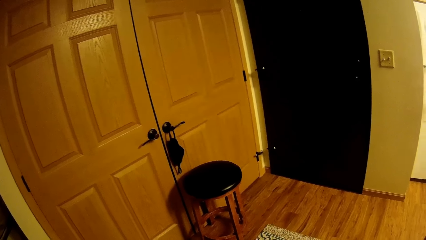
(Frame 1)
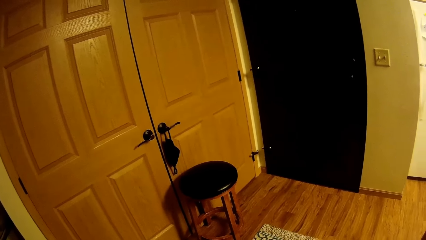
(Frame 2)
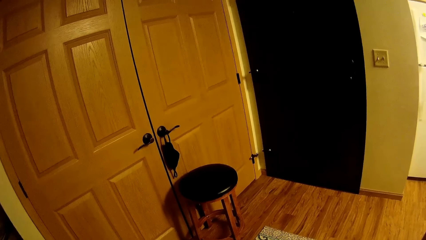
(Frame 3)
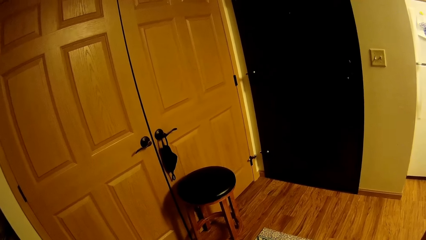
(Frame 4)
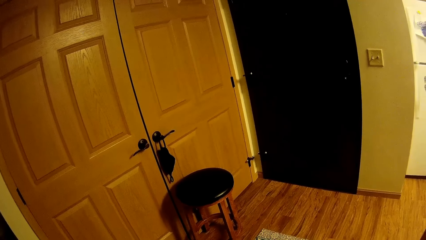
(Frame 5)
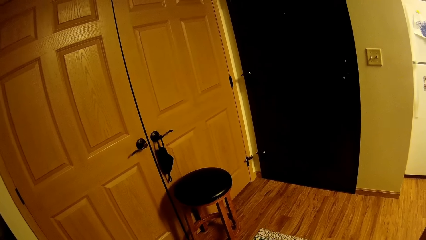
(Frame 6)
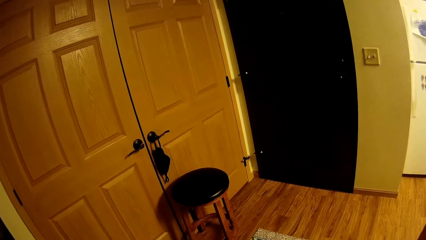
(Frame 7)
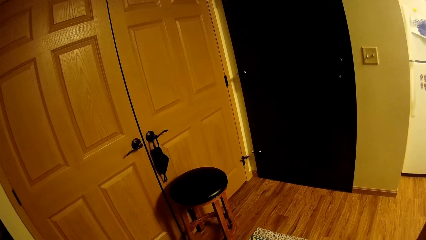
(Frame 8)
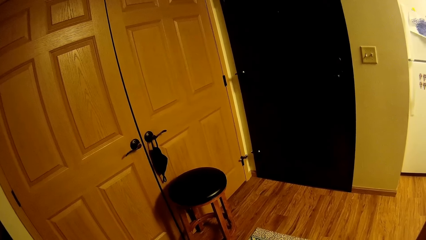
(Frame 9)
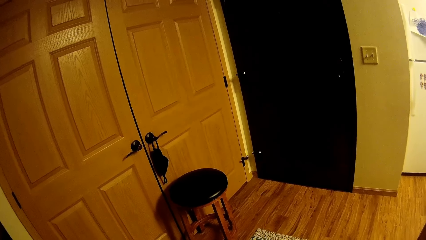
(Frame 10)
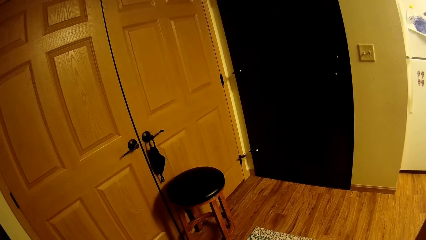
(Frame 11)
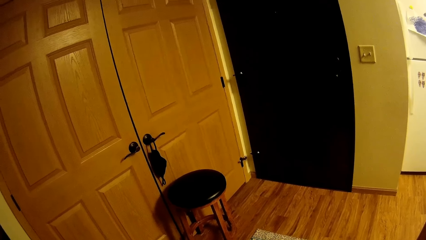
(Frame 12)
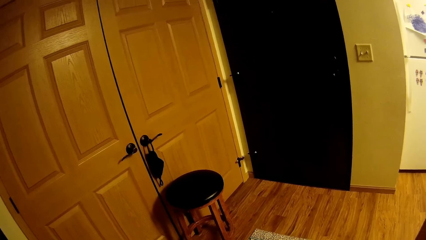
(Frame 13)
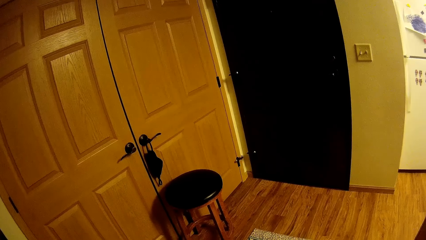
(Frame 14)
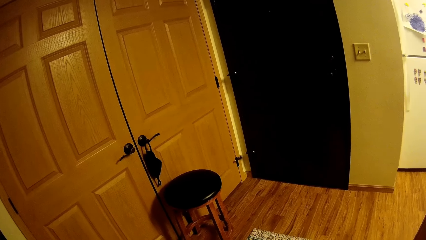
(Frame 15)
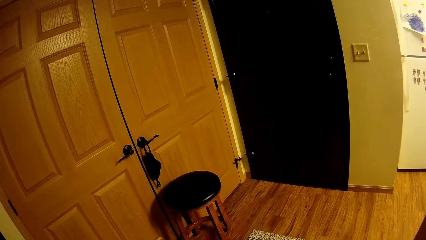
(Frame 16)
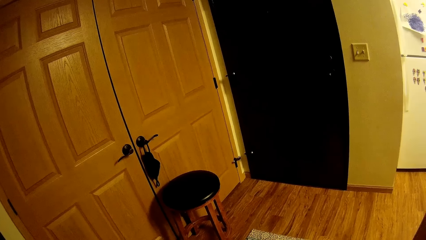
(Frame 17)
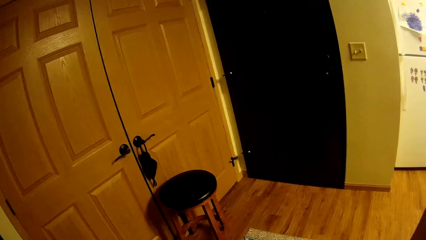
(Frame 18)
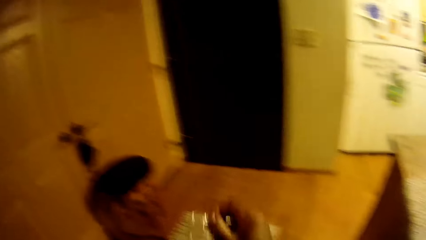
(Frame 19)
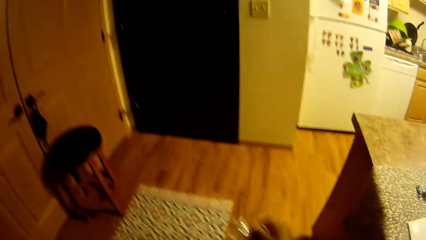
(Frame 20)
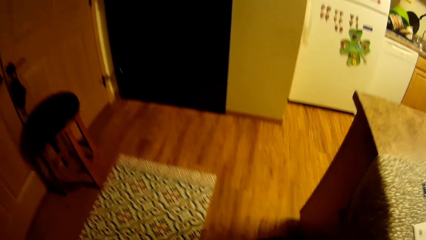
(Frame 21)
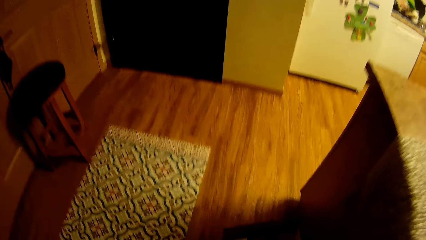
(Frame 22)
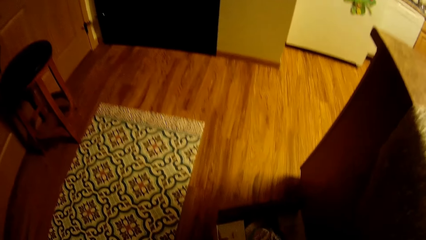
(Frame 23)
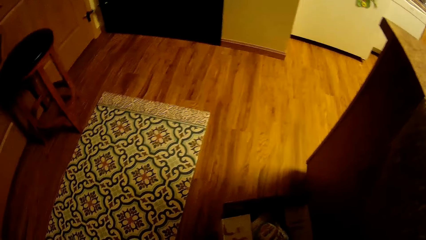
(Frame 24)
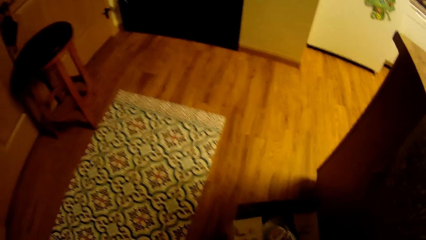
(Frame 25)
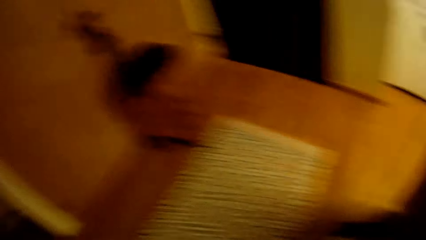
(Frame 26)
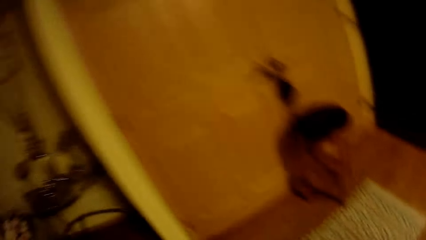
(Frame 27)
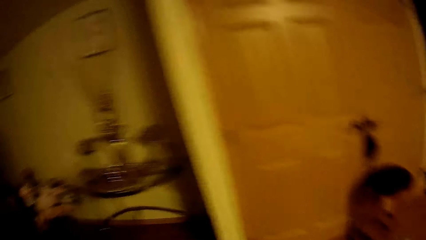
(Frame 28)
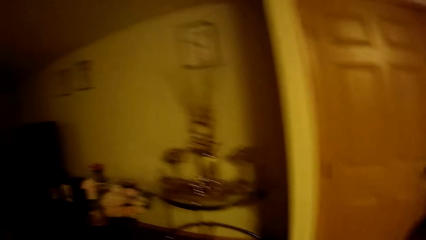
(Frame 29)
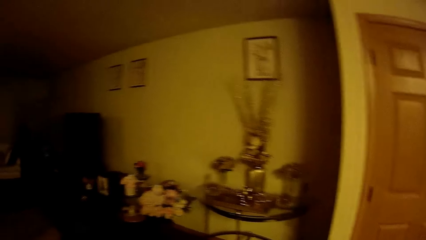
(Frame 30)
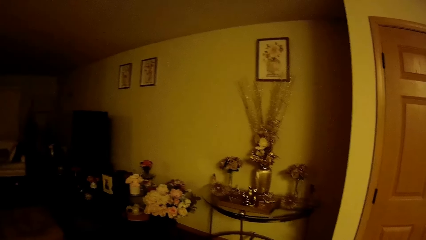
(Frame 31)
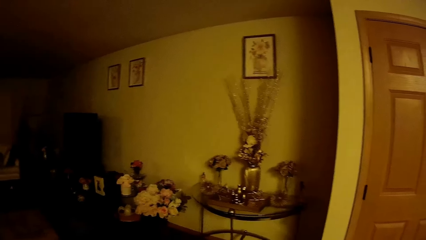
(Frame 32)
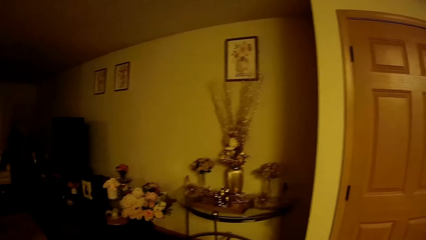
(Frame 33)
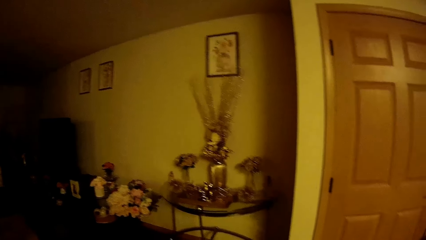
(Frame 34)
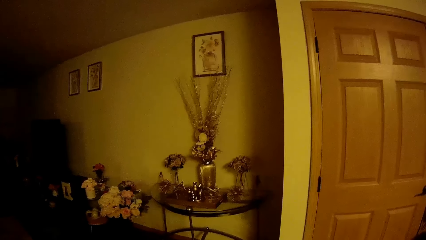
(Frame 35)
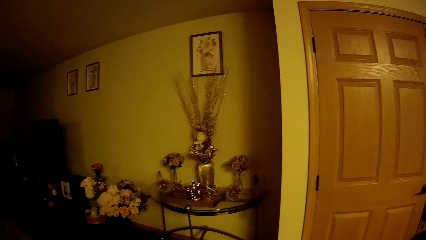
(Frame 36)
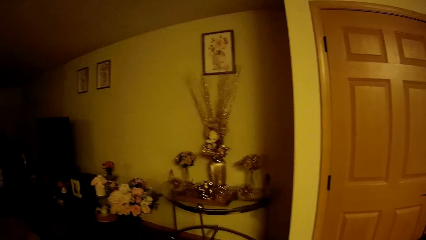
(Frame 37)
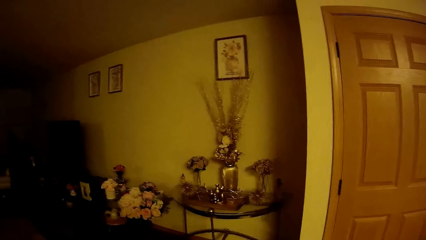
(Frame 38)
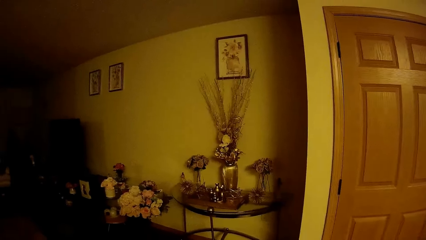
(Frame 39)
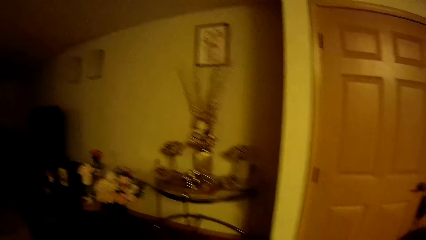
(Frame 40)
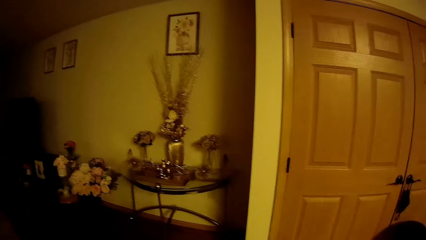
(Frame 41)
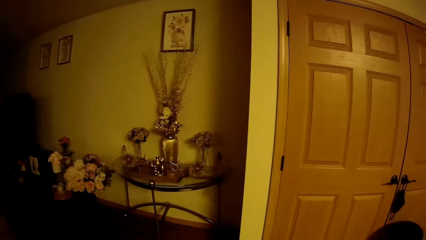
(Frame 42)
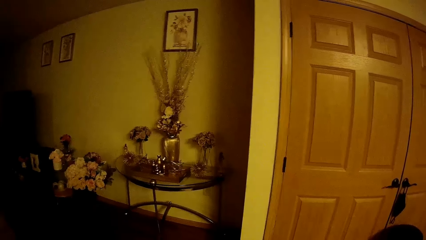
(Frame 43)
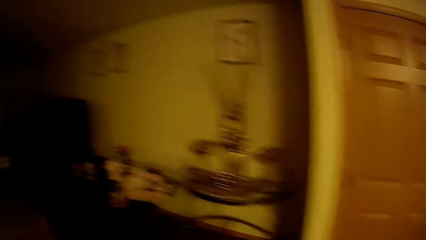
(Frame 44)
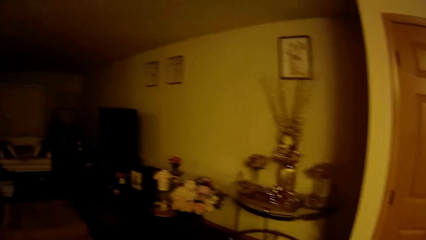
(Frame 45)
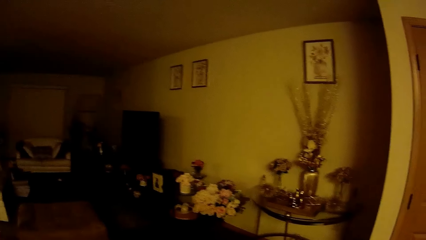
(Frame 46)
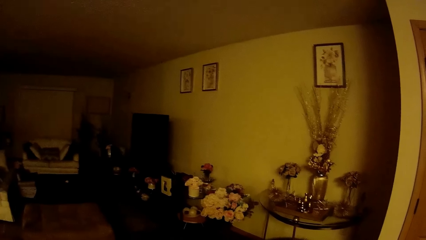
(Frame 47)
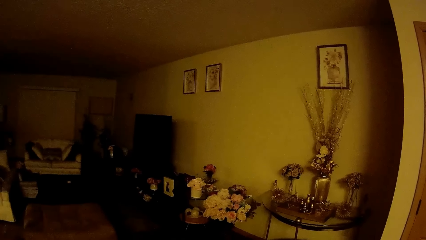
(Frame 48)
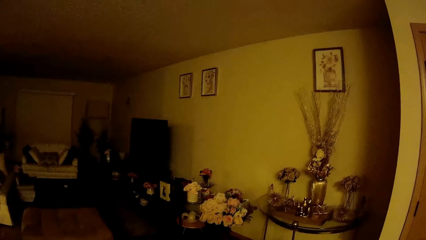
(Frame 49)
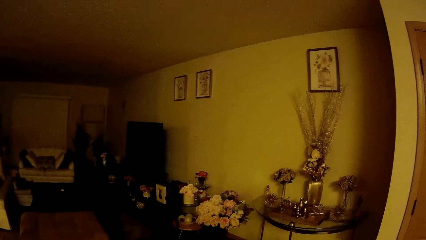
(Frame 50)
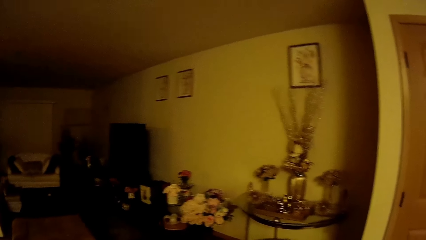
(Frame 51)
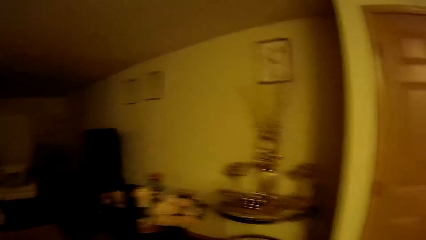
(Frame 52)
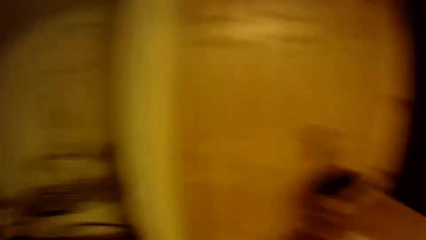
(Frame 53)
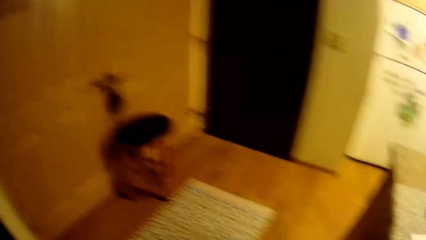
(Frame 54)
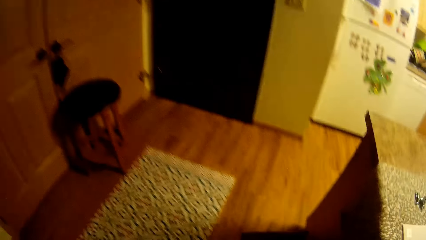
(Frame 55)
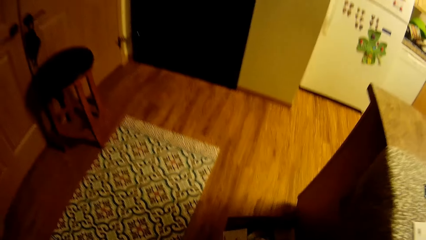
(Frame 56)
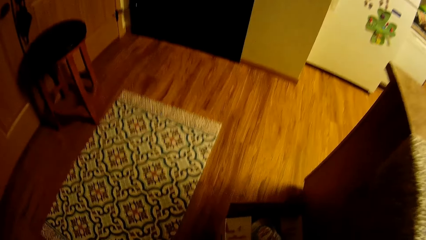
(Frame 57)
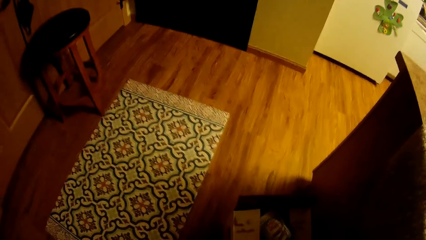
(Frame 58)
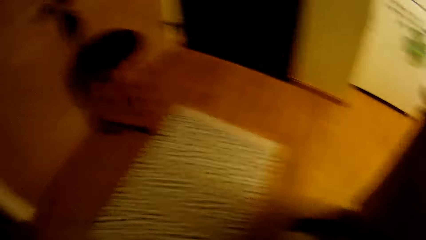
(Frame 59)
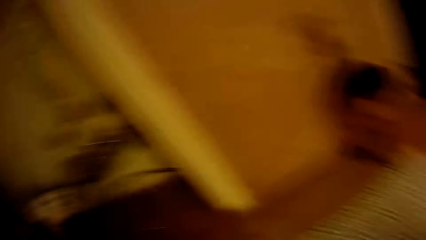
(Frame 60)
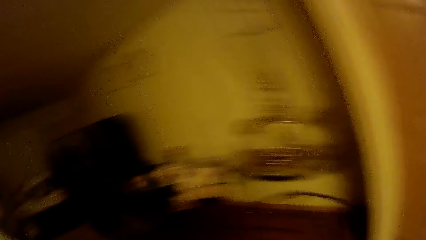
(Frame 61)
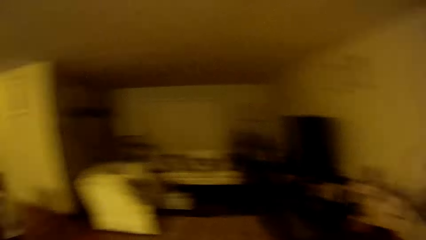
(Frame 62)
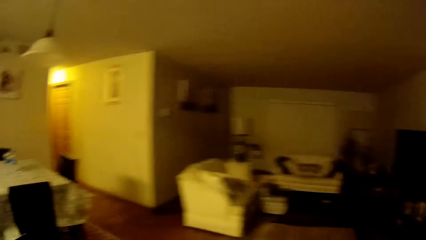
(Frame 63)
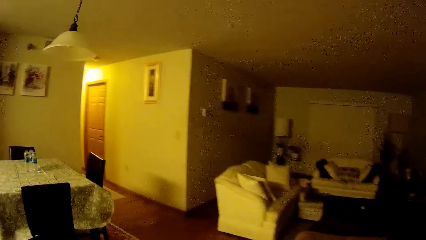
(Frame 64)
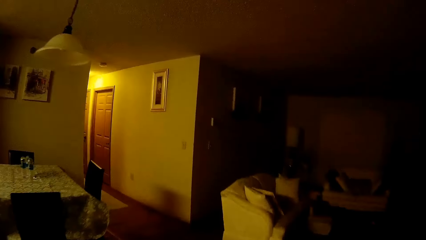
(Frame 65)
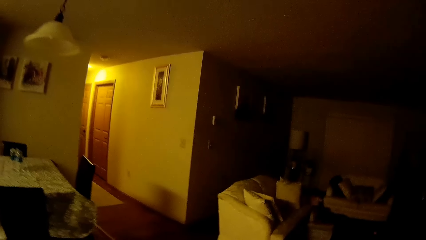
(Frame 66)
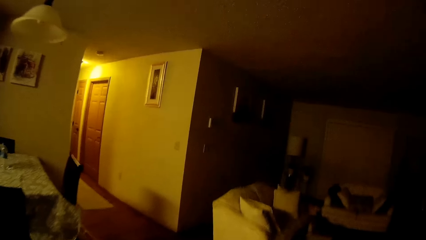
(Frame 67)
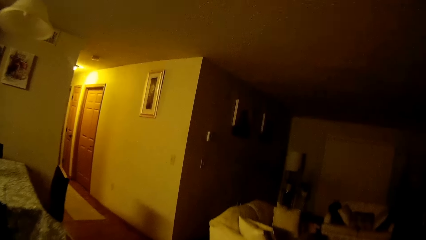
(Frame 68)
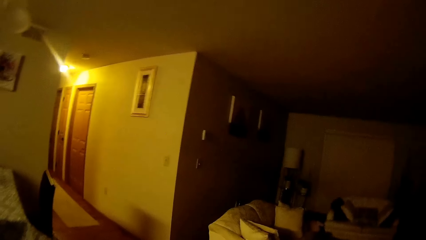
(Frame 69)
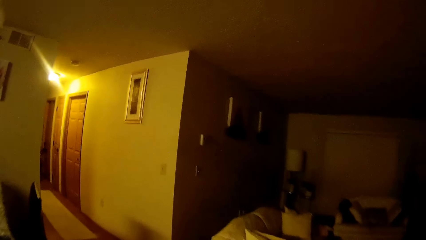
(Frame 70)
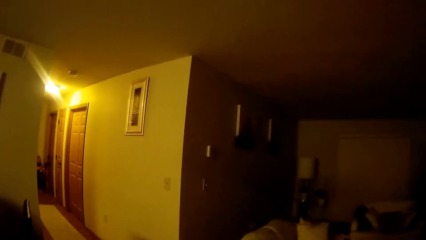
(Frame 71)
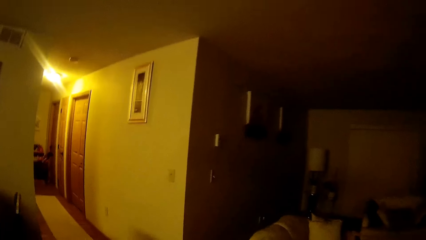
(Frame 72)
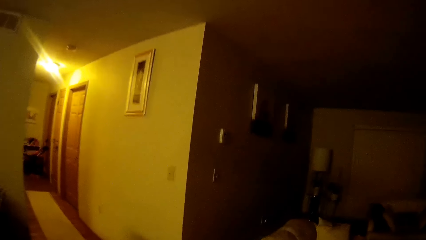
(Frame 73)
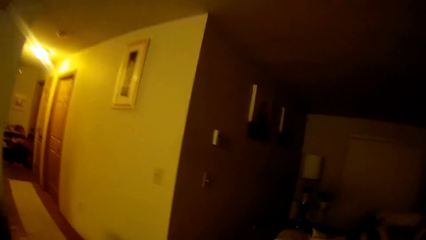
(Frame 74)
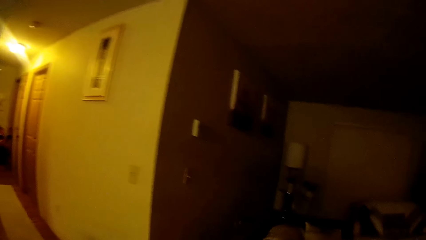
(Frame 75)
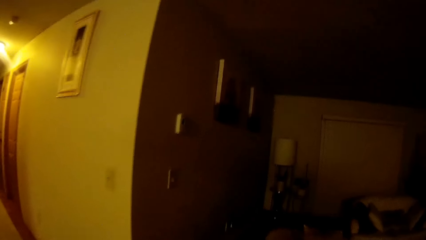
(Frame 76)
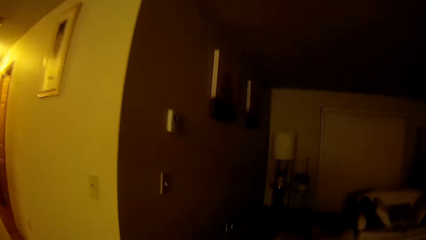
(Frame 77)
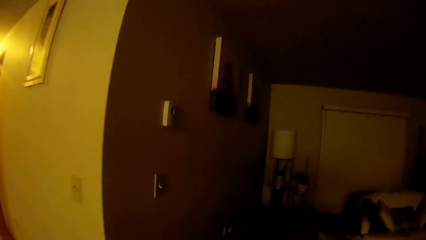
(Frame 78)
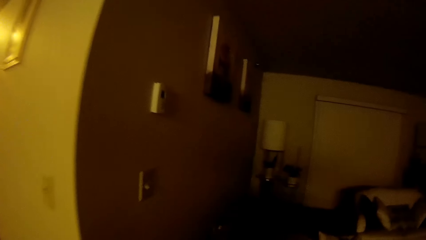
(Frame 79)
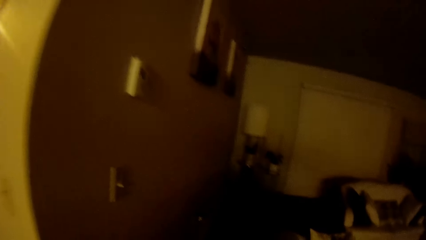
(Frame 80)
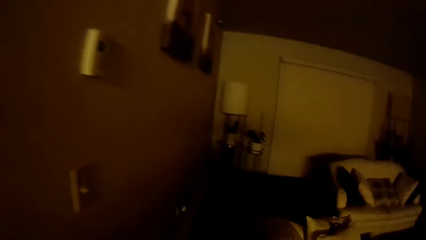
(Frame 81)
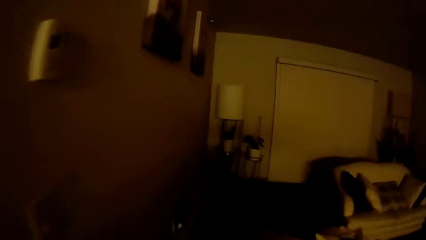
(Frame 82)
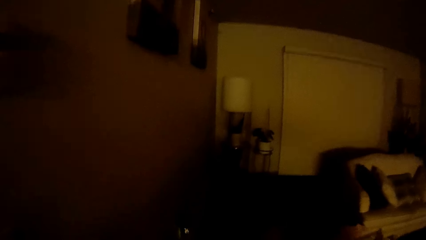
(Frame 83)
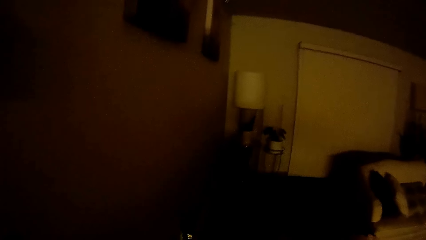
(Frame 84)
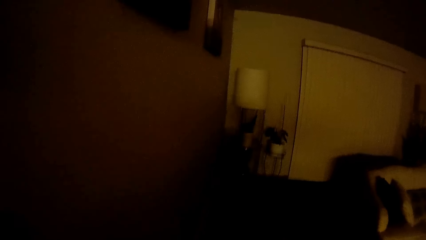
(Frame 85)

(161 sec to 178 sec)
The camera wearer holds a wrapper. They look around. They move around.
